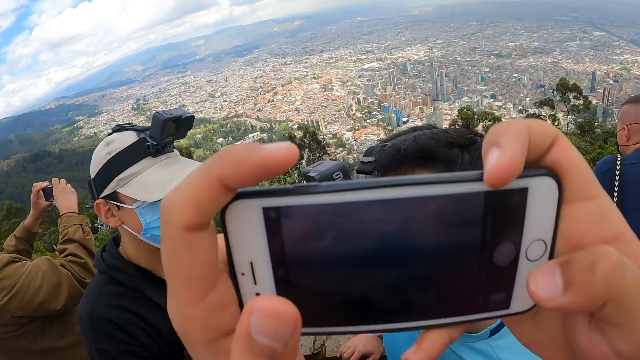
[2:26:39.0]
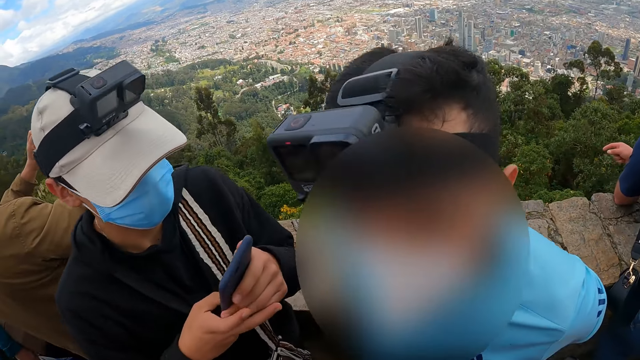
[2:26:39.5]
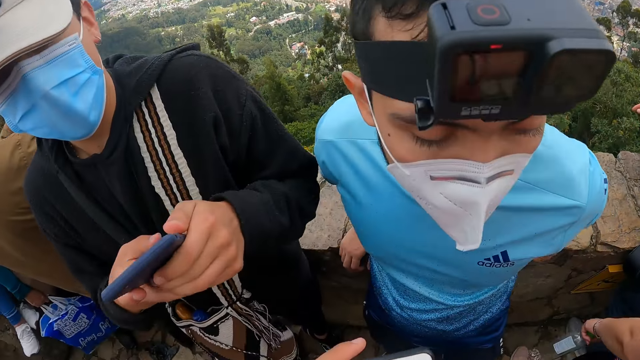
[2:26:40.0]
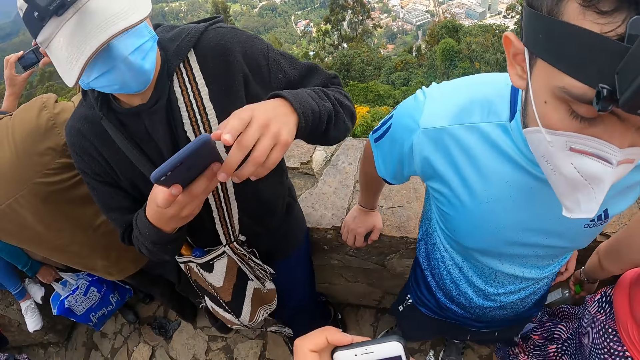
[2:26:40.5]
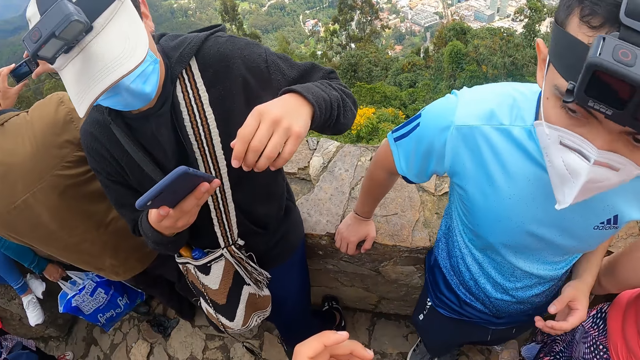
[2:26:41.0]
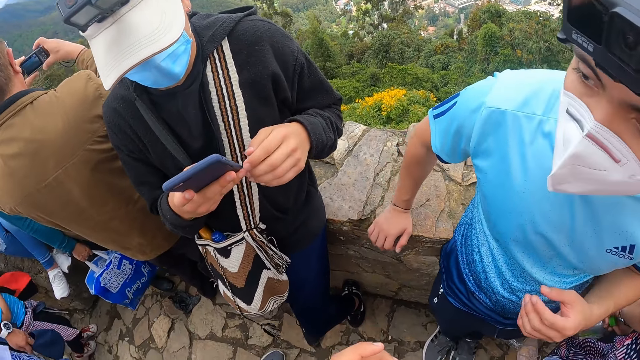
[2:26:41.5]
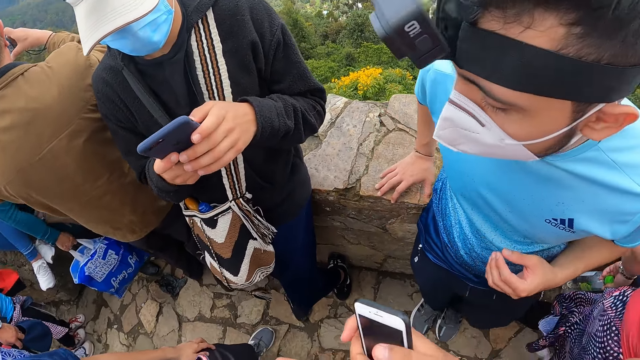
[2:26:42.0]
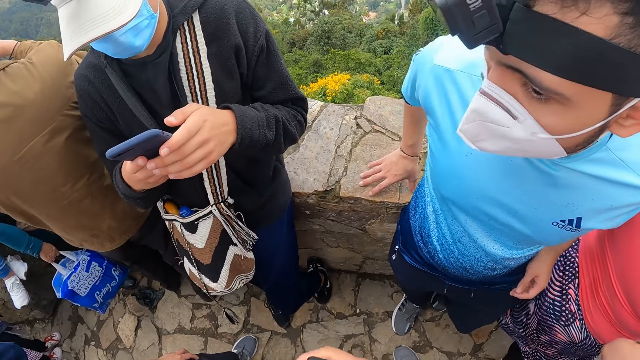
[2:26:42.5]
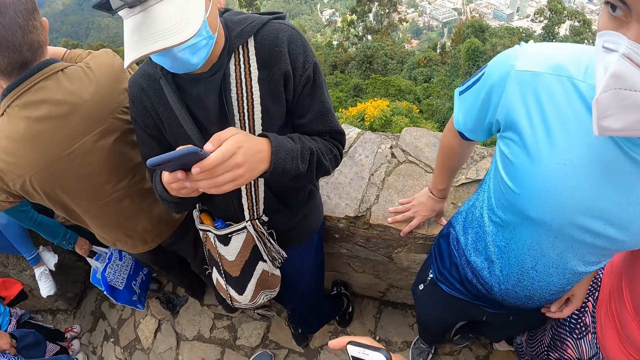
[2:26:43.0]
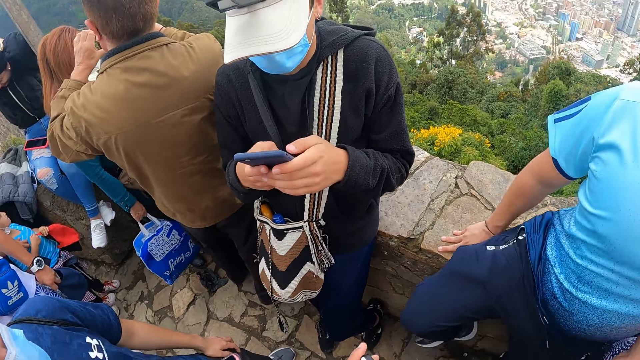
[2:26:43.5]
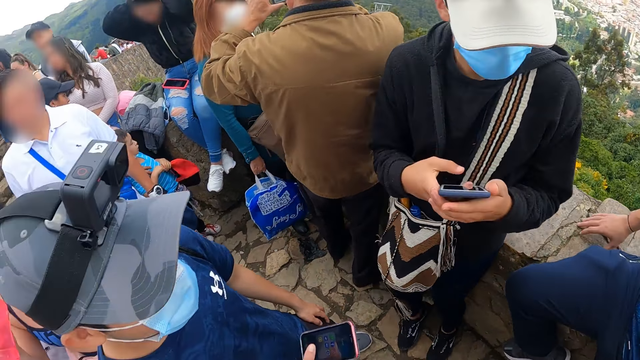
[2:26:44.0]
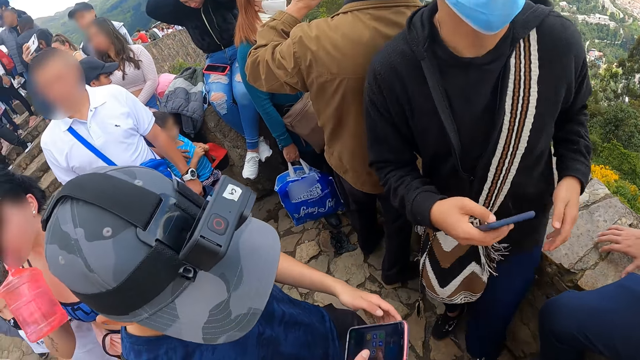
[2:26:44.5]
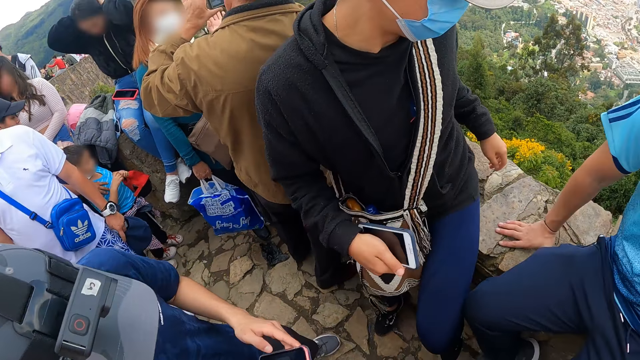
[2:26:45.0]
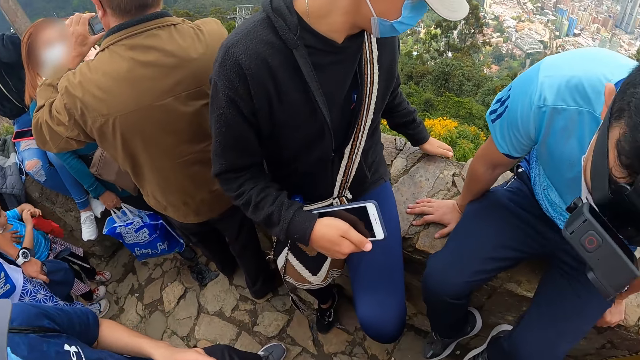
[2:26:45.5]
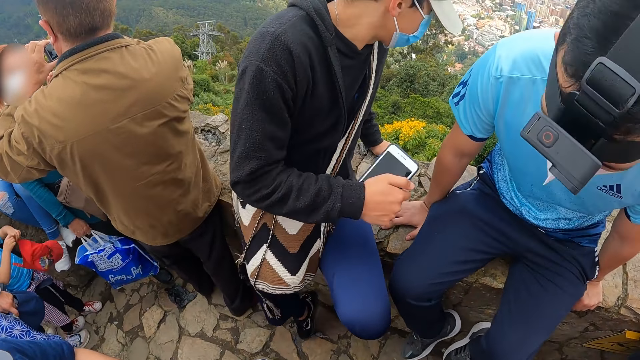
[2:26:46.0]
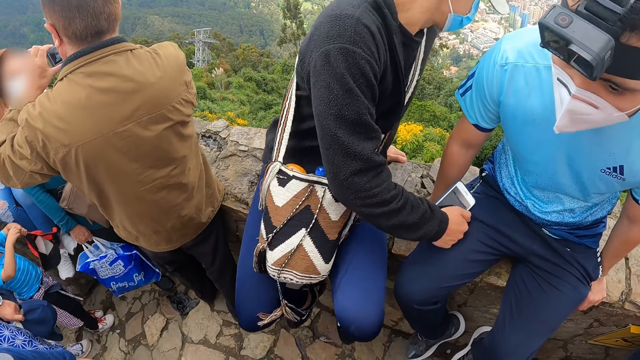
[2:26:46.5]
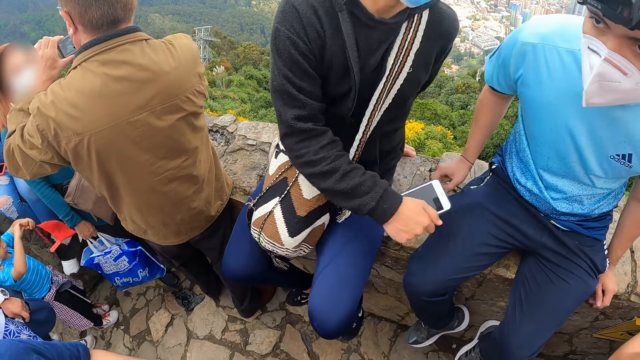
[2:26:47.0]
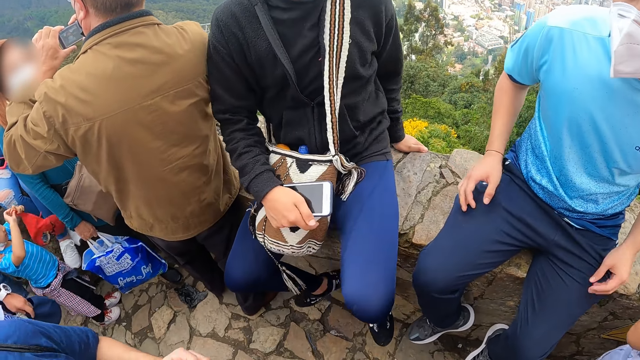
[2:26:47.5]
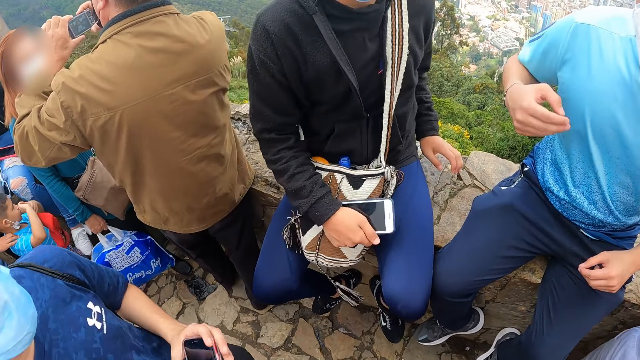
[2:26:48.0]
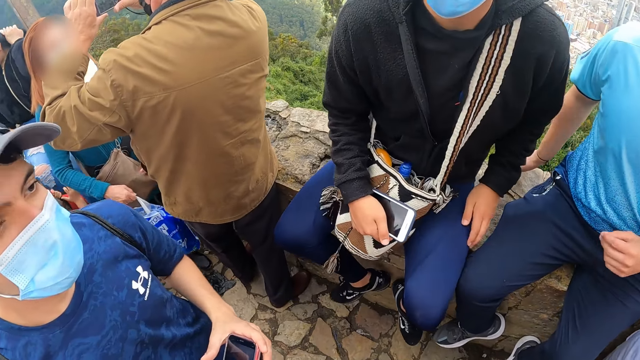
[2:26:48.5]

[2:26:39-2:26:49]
A man sits on a wall. Another man sits on the wall.

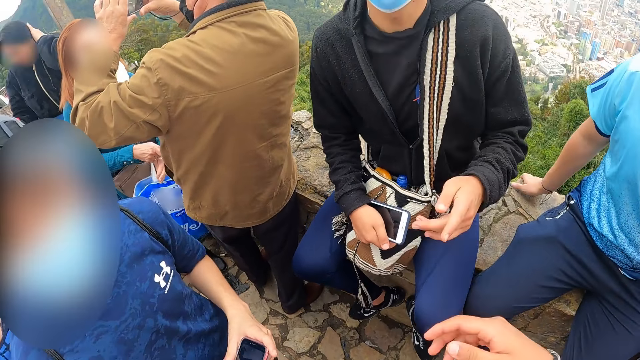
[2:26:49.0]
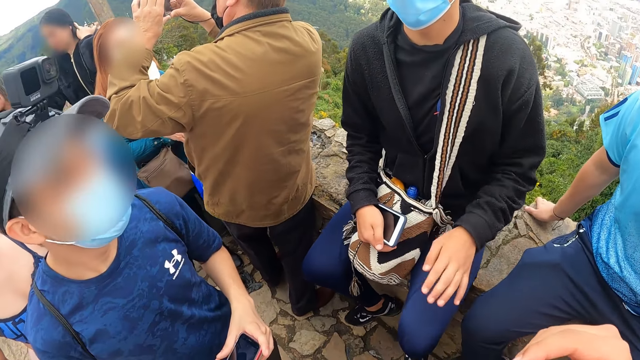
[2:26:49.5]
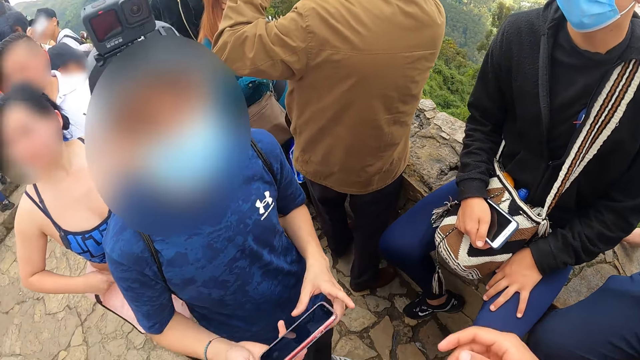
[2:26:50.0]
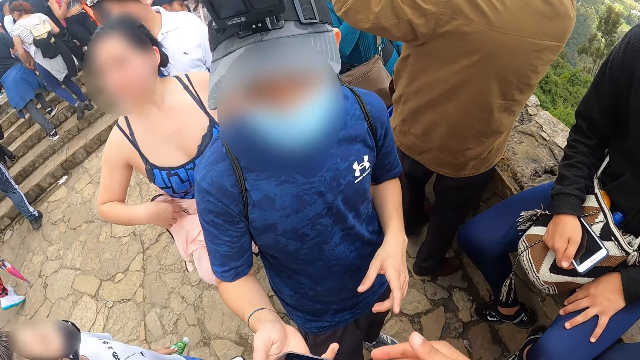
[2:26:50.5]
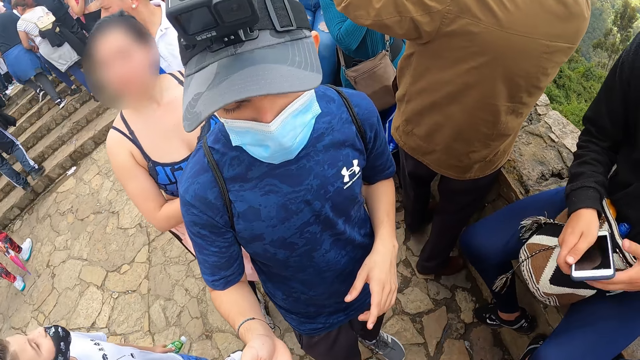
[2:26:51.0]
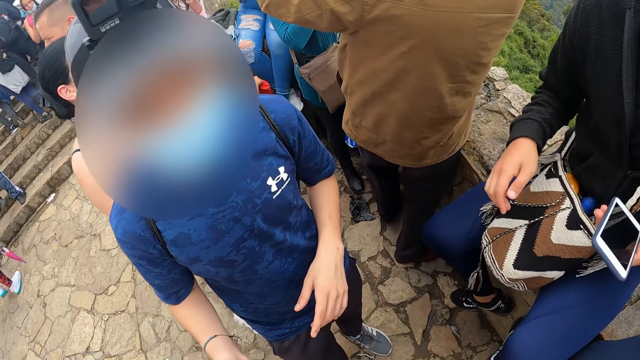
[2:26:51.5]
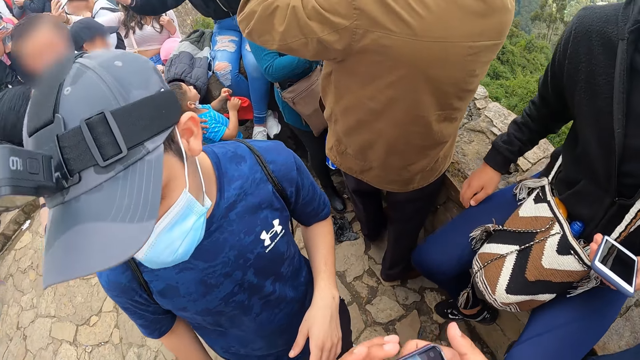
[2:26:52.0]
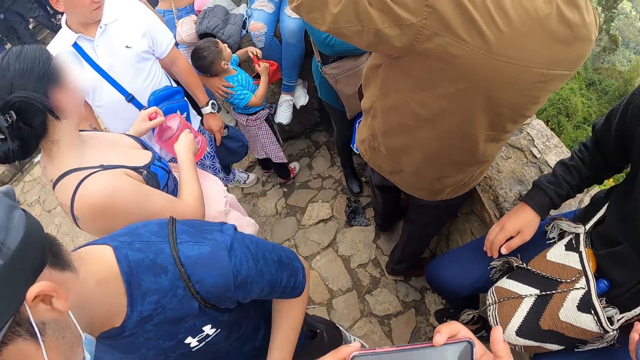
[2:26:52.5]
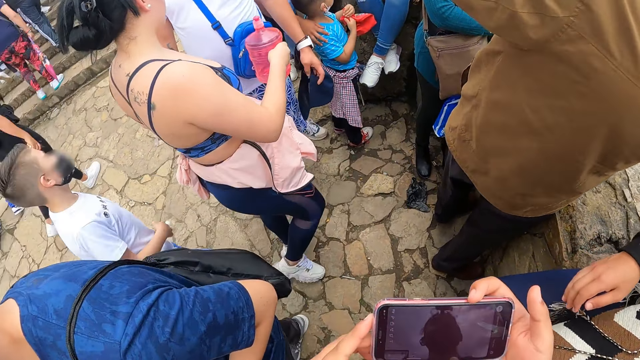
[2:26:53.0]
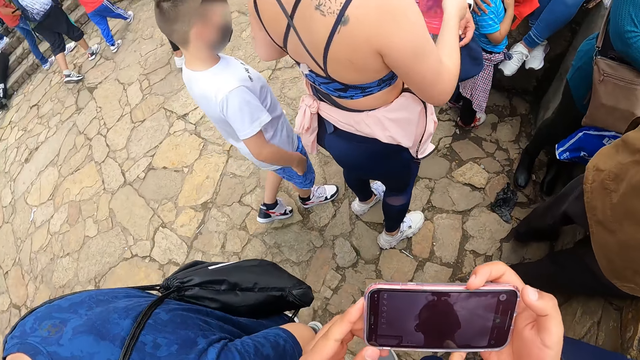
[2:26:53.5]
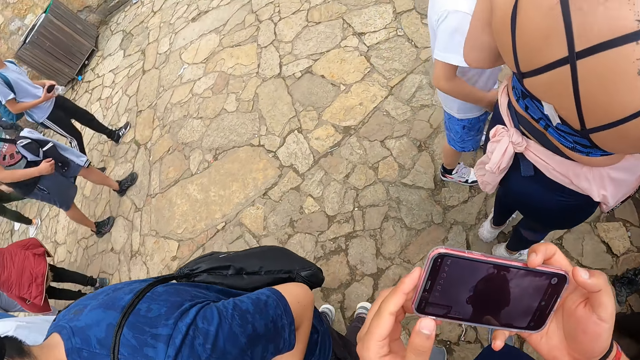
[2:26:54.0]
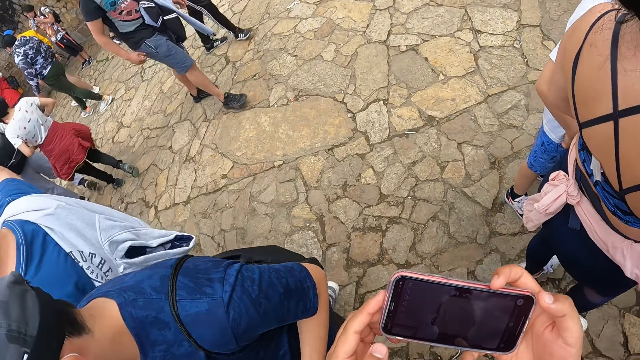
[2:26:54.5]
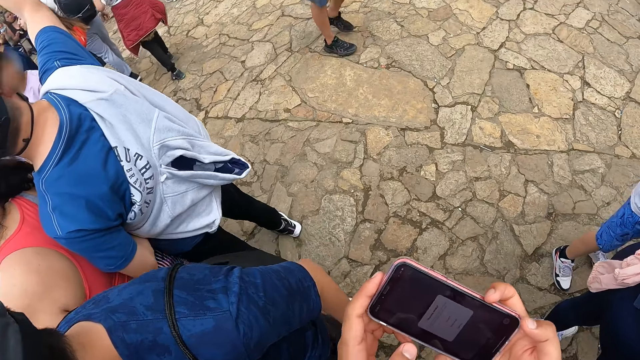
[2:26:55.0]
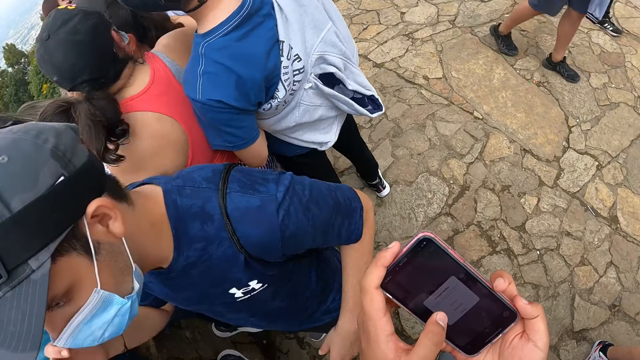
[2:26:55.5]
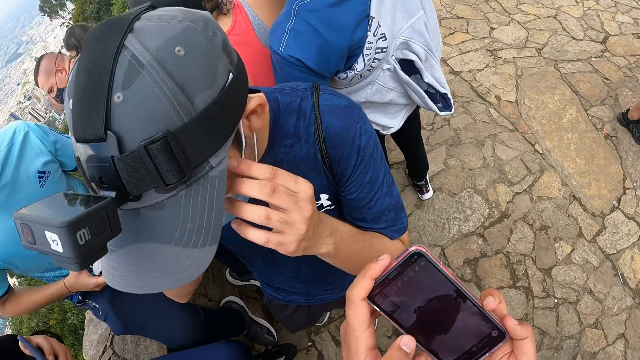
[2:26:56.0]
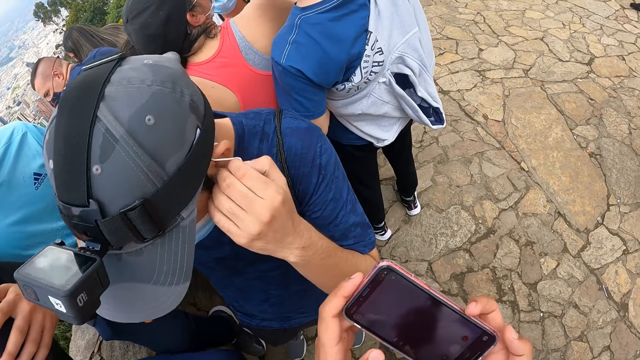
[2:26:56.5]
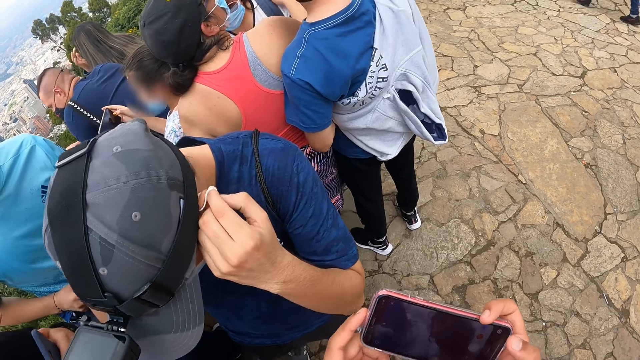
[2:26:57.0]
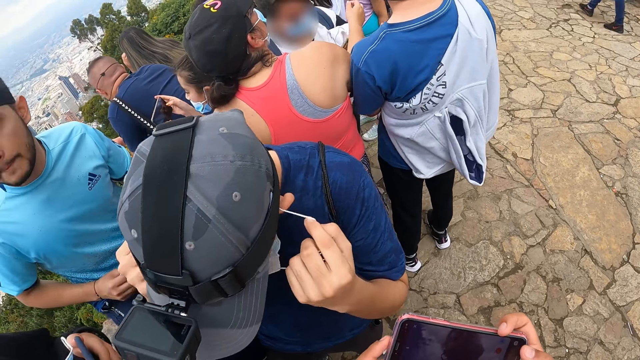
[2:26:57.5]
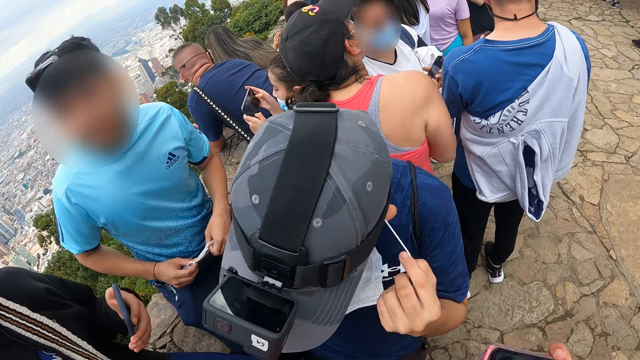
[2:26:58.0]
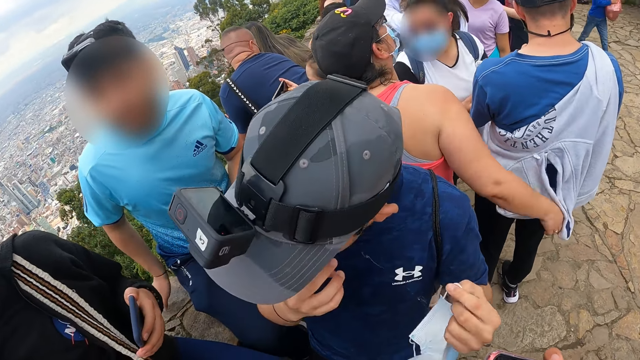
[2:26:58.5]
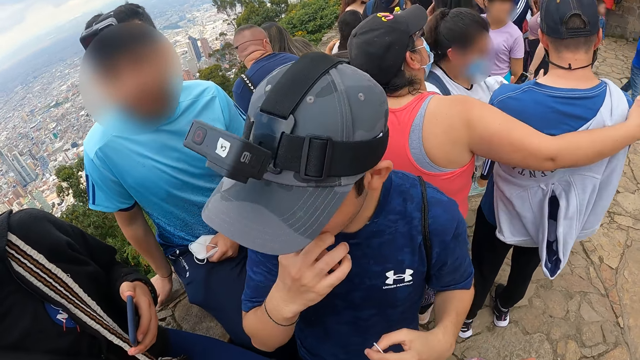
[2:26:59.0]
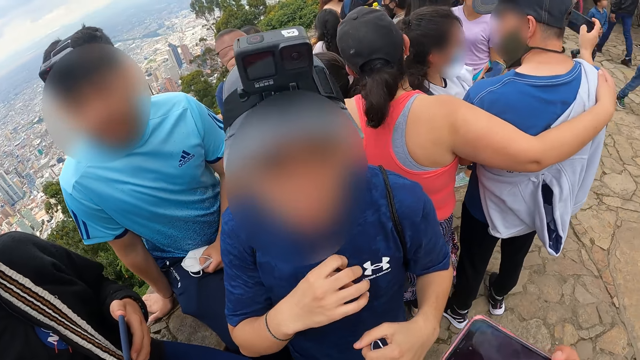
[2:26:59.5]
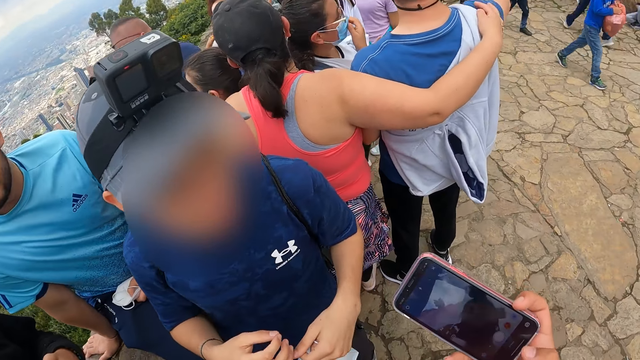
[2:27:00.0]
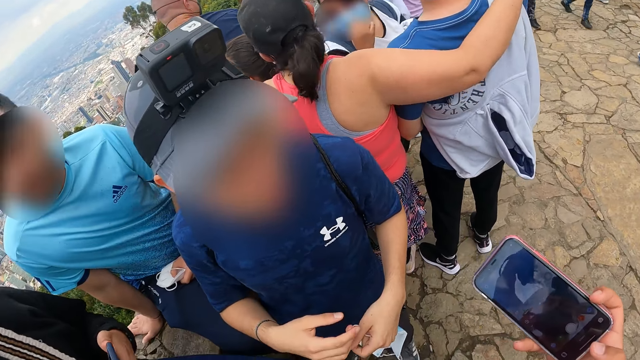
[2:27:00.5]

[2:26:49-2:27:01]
A man talks to the camera wearer. The camera wearer takes a picture on the phone. The man removes a face mask on his face with his right hand.
